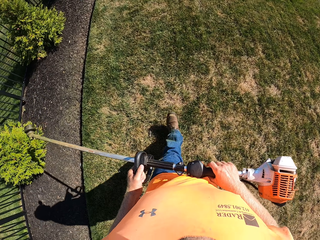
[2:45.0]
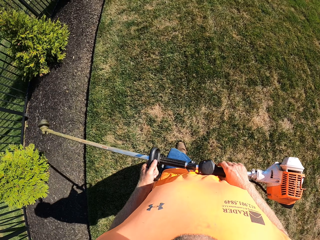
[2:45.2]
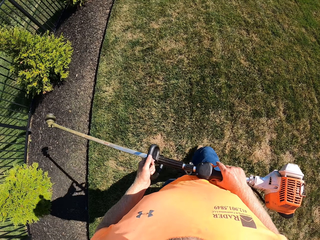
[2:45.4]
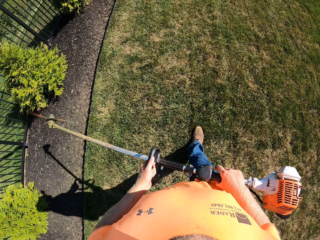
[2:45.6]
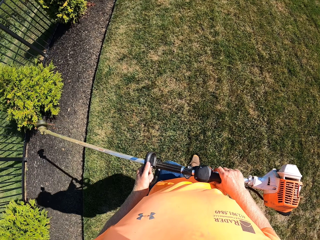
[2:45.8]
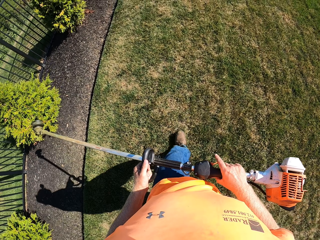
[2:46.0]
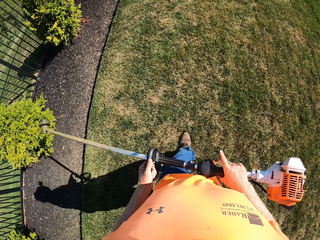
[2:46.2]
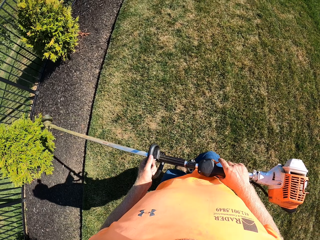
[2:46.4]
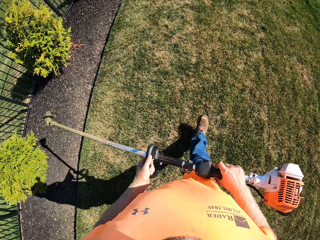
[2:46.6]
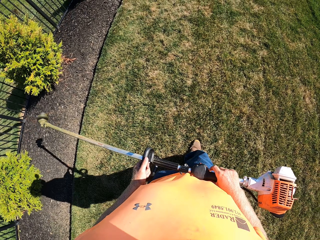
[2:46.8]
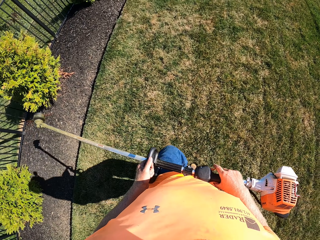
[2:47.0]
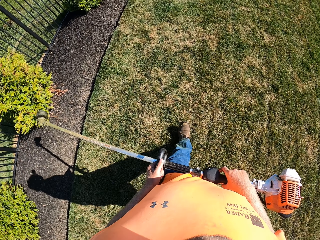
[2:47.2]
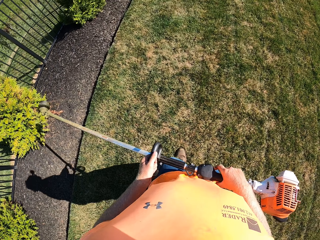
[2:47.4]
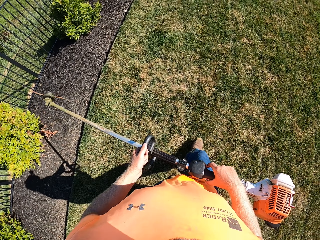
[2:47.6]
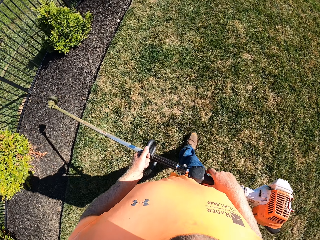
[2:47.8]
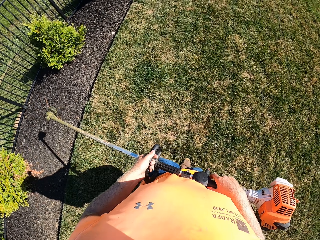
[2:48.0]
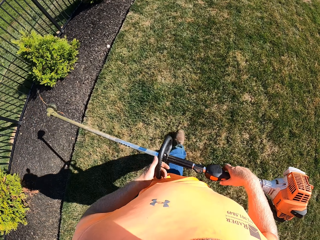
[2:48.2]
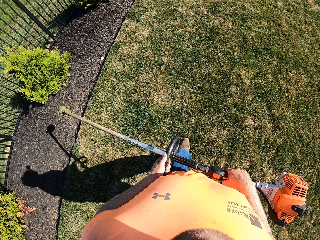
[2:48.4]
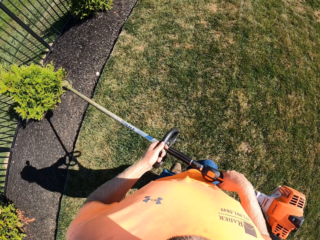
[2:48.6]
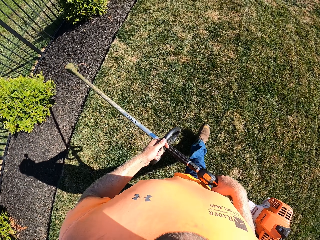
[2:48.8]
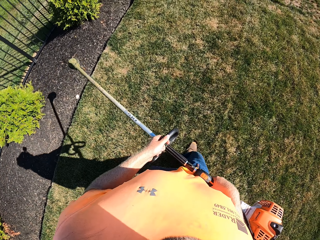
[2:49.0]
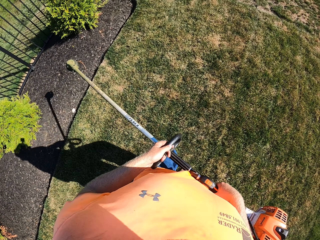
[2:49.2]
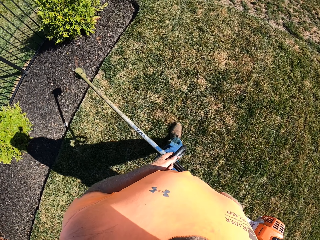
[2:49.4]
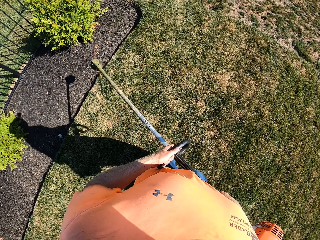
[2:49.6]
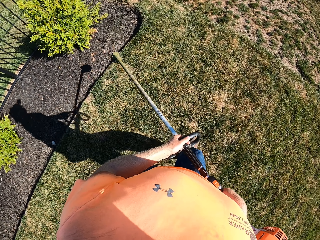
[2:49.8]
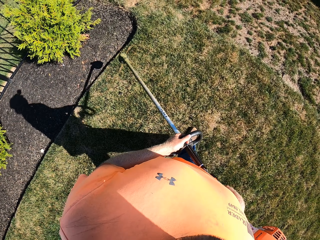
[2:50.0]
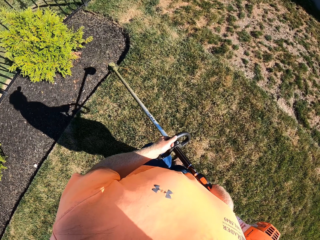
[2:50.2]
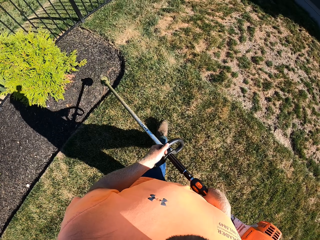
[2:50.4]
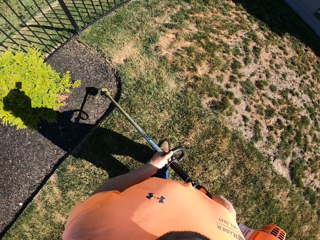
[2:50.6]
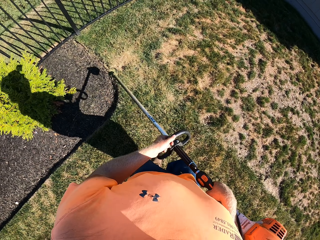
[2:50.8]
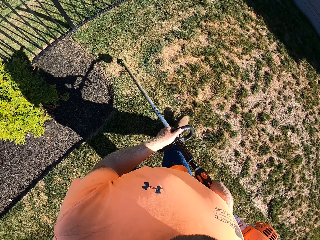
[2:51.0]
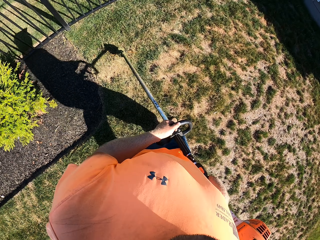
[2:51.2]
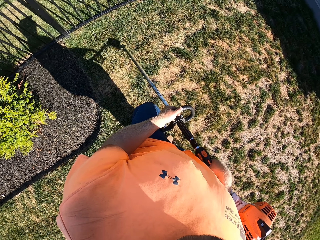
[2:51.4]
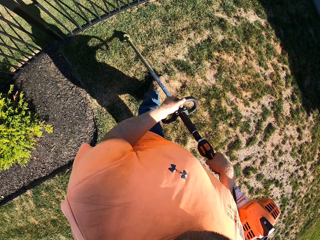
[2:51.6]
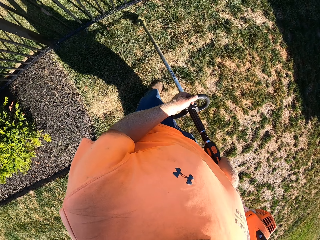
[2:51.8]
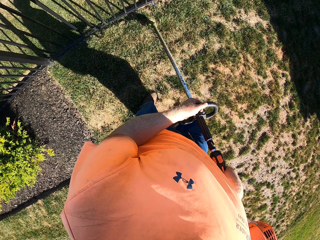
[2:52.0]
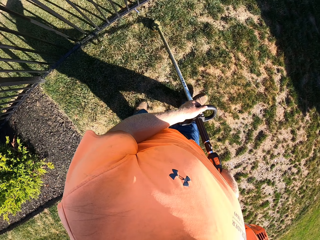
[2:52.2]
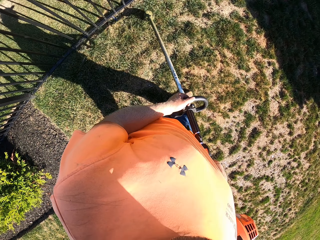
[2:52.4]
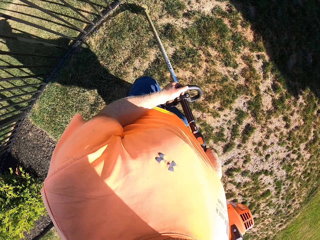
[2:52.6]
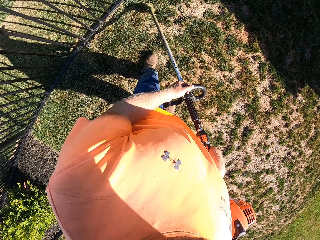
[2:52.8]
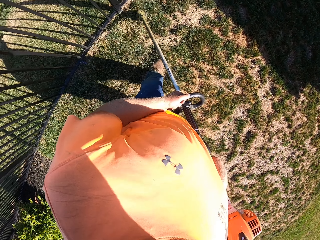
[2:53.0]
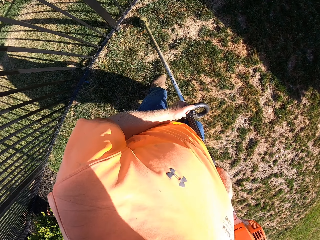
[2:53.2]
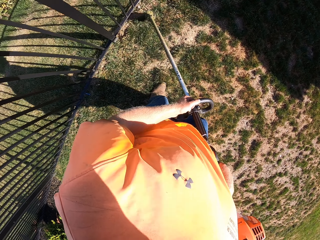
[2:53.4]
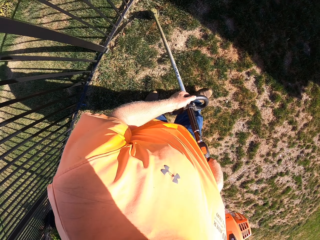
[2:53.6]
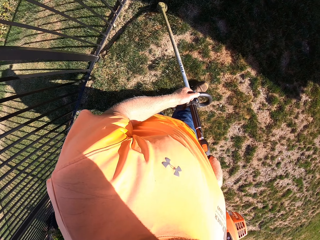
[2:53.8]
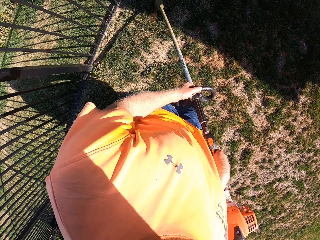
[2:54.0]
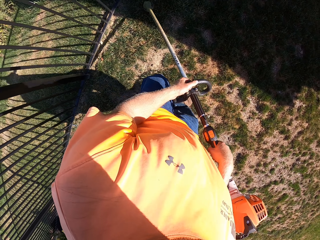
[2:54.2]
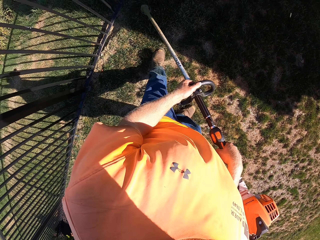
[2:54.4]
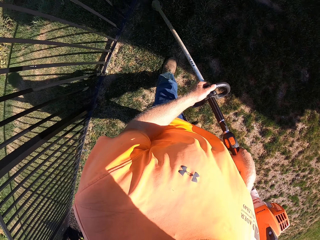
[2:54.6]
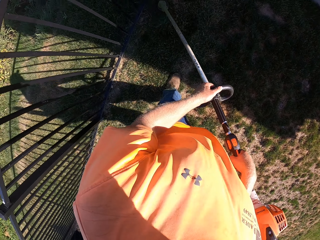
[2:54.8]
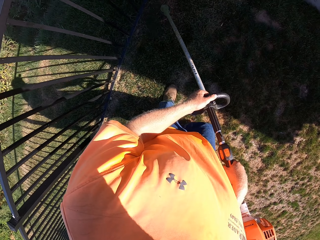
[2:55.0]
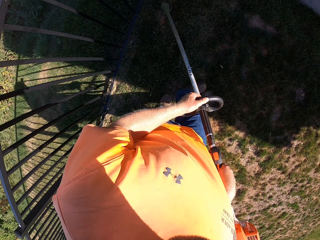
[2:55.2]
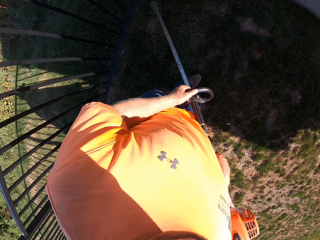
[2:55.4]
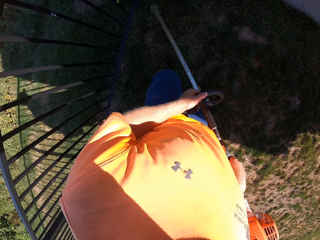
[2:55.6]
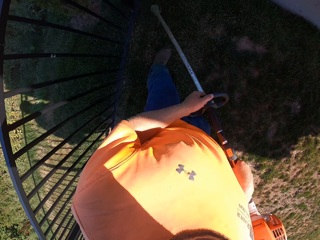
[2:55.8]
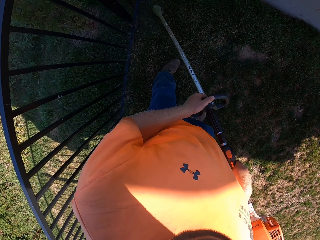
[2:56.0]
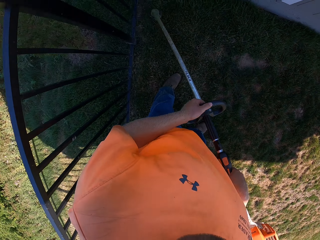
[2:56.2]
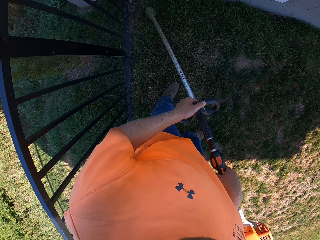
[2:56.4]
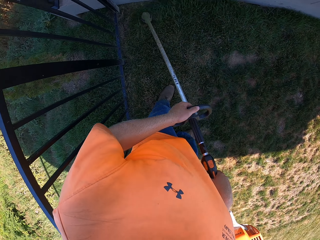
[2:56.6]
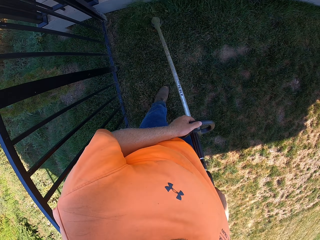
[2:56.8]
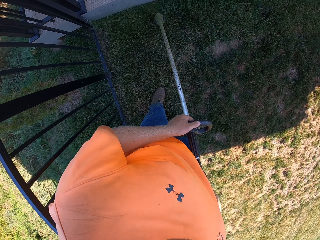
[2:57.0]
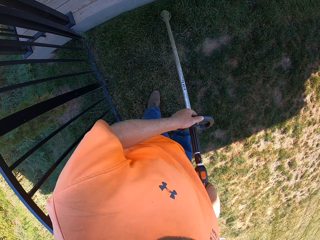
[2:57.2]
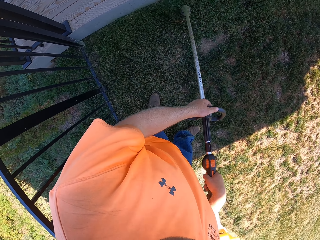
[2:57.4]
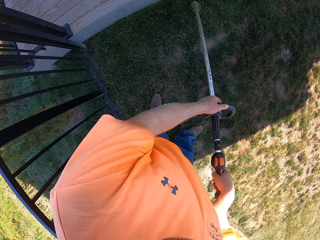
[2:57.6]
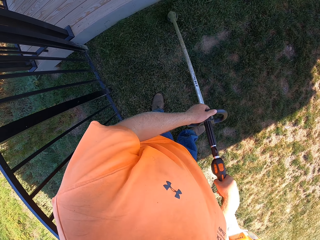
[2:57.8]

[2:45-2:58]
The camera wearer trims the grasses in the compound with the grass trimmer in both hands.

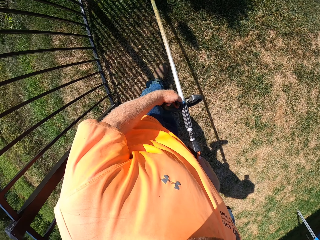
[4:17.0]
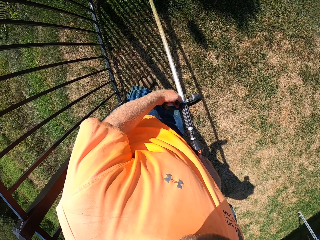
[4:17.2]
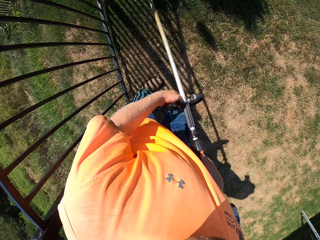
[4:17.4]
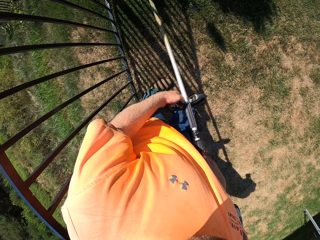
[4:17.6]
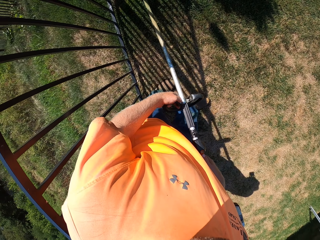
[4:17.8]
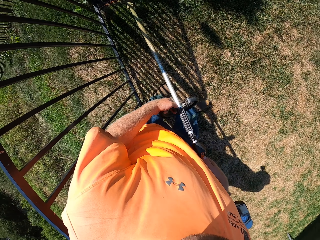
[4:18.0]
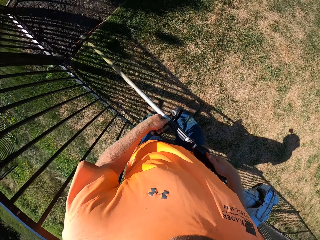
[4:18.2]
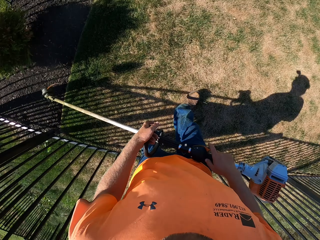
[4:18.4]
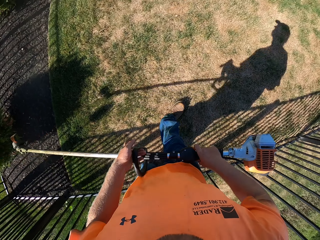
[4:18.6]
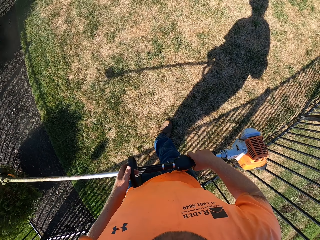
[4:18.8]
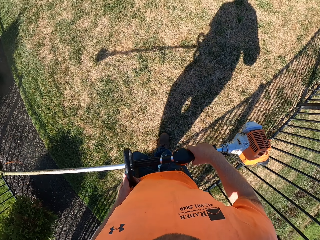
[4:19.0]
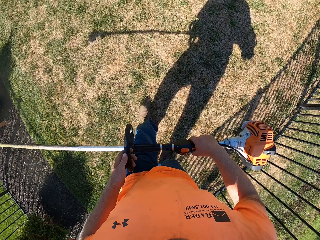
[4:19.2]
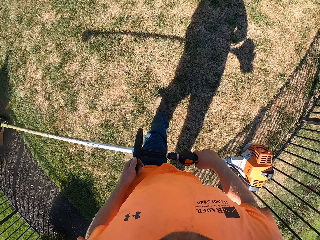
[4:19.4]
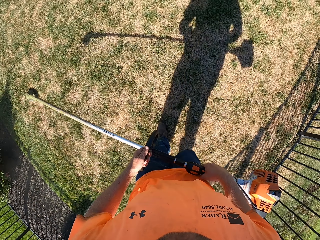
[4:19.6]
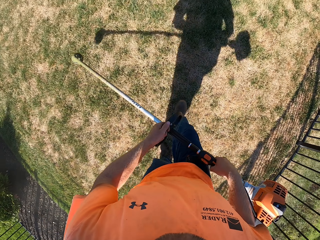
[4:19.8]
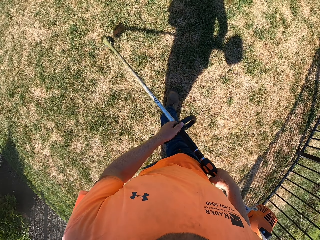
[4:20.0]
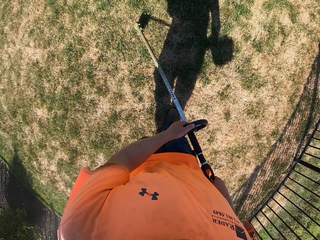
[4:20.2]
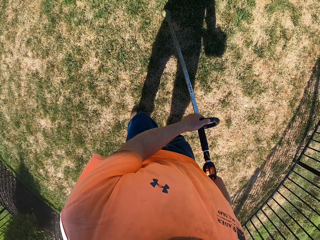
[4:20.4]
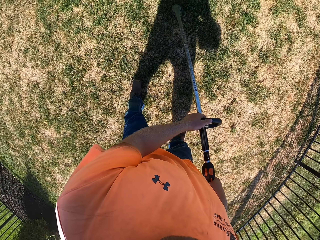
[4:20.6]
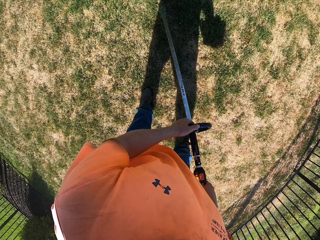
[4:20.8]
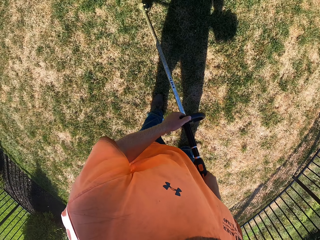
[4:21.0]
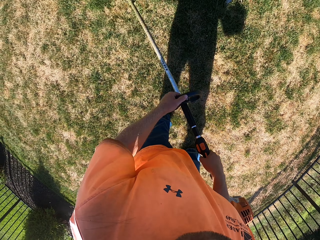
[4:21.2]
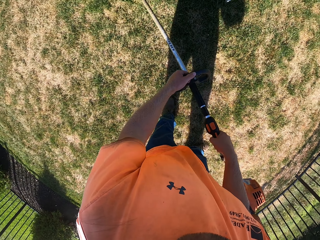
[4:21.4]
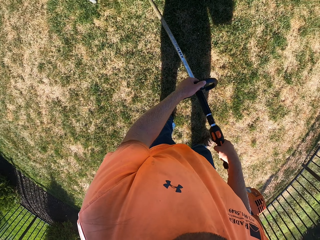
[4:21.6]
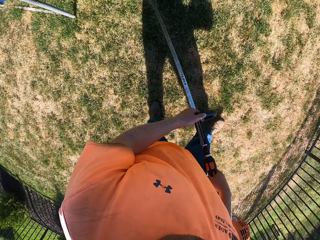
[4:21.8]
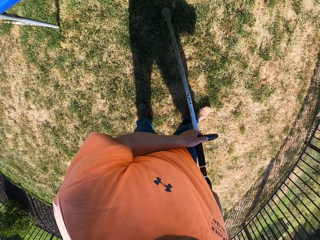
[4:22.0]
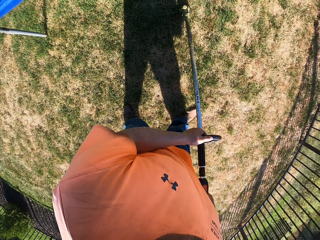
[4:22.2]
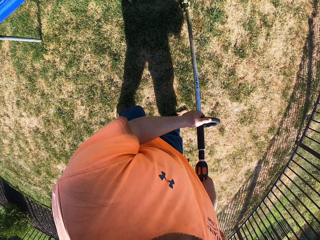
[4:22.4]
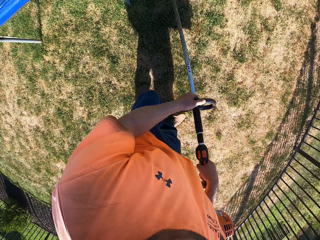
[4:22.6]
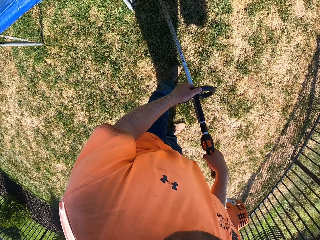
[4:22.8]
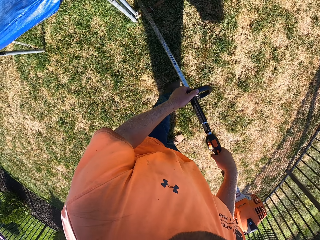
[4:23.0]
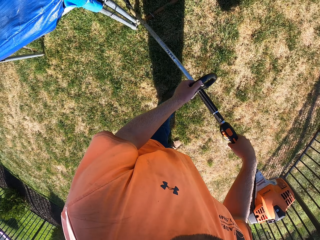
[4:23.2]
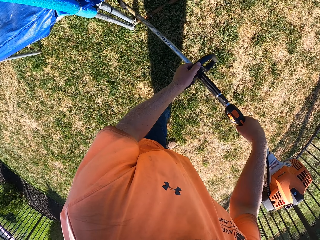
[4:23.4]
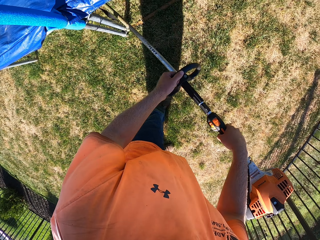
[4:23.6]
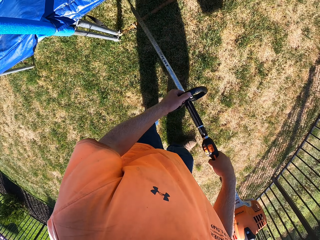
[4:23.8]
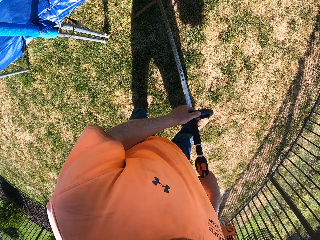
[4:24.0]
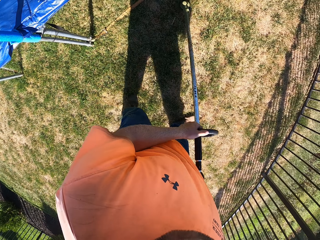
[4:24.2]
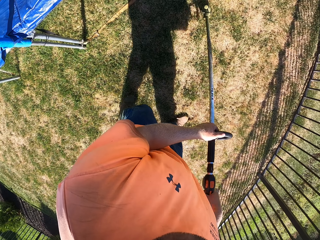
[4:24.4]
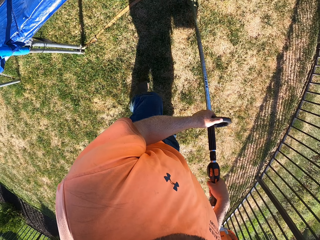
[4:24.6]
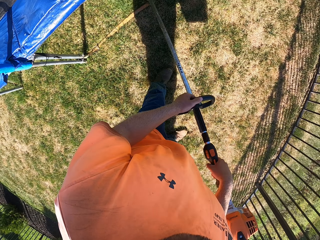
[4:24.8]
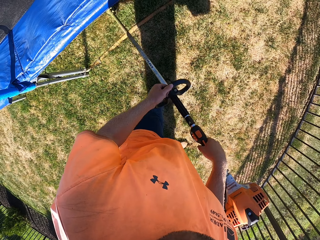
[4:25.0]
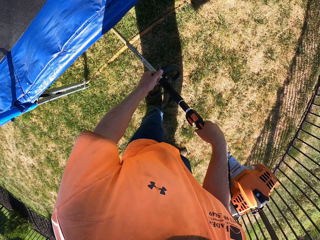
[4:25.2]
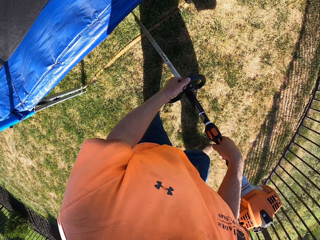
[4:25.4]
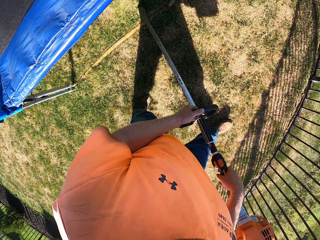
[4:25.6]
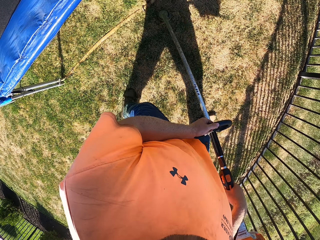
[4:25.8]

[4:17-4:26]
The camera wearer lifts the grass trimmer with both hands. They carry the trimmer. They trim the grasses in the compound with the grass trimmer in both hands.
